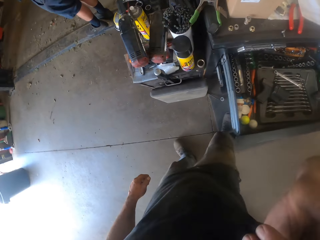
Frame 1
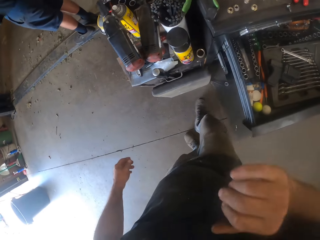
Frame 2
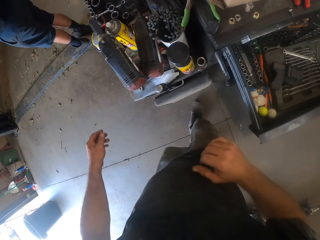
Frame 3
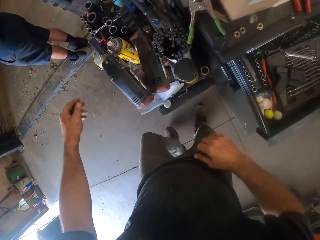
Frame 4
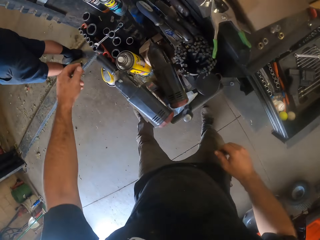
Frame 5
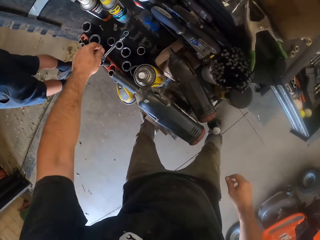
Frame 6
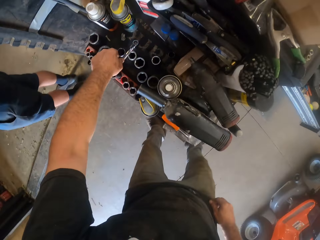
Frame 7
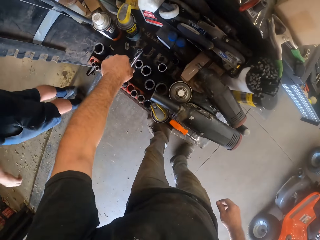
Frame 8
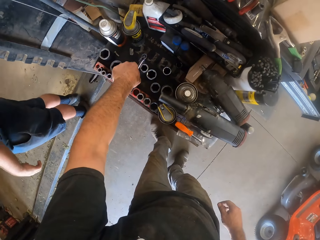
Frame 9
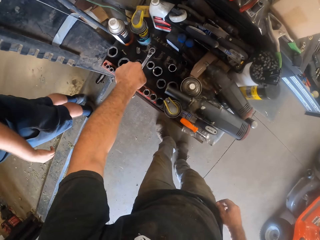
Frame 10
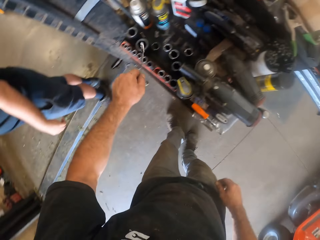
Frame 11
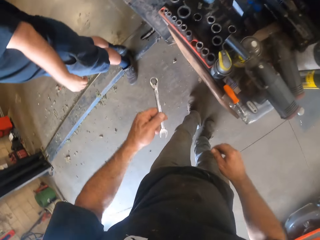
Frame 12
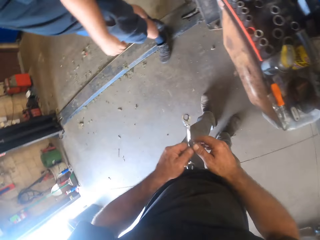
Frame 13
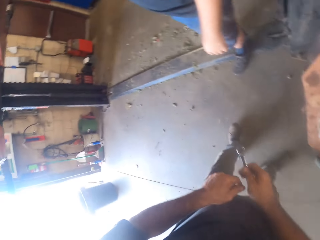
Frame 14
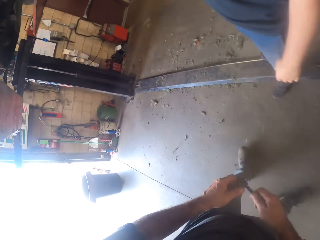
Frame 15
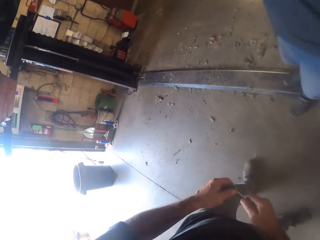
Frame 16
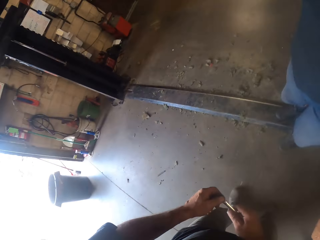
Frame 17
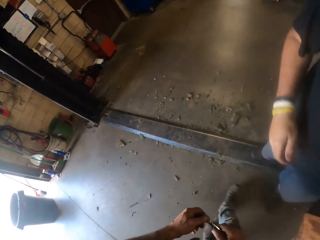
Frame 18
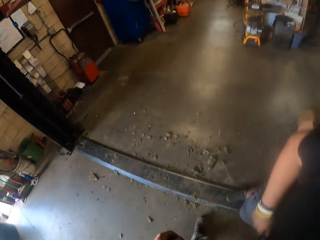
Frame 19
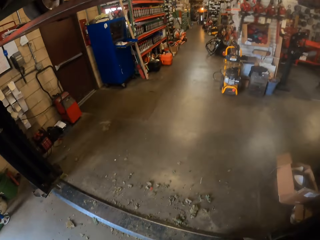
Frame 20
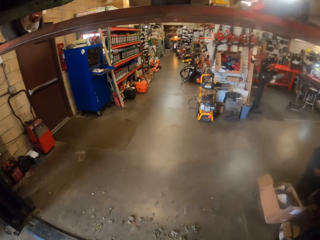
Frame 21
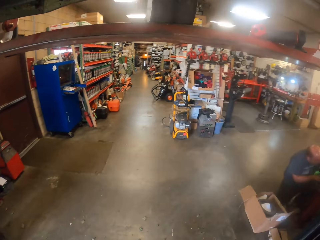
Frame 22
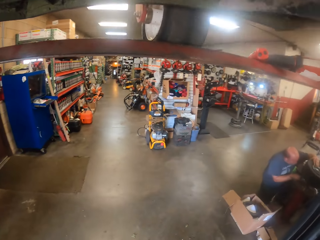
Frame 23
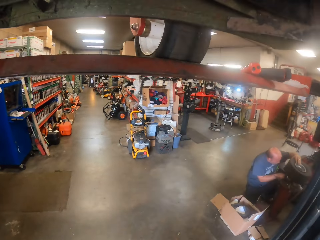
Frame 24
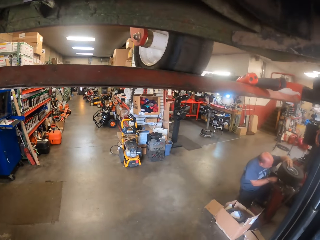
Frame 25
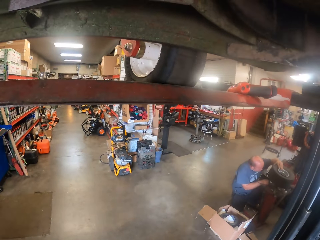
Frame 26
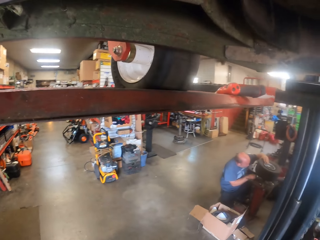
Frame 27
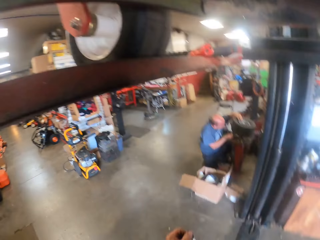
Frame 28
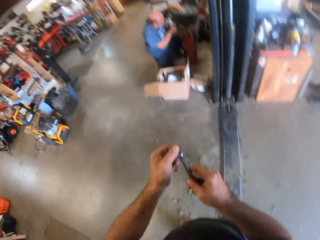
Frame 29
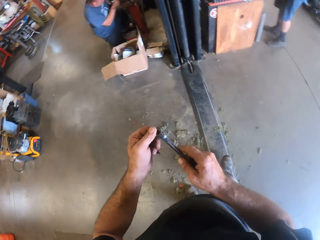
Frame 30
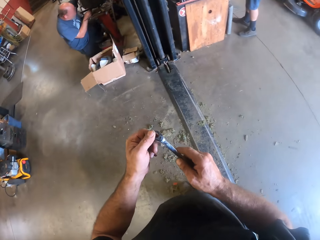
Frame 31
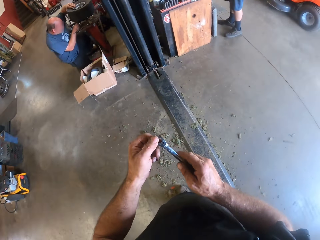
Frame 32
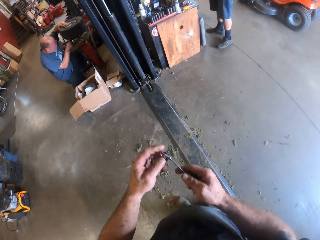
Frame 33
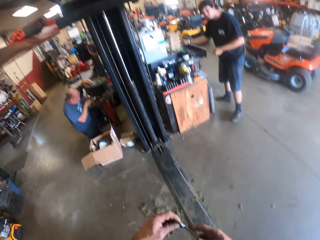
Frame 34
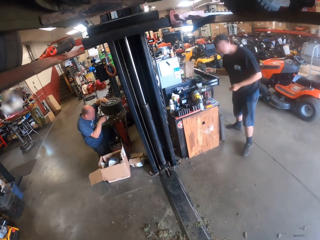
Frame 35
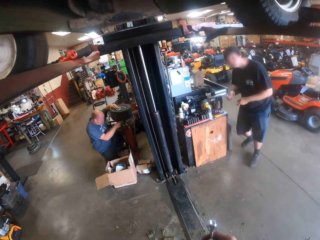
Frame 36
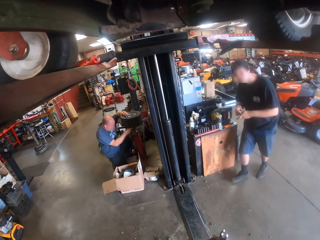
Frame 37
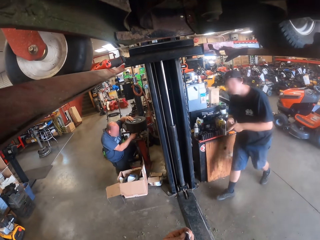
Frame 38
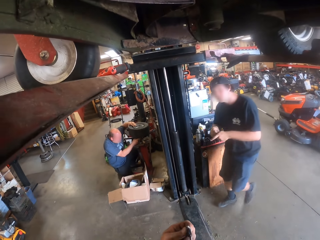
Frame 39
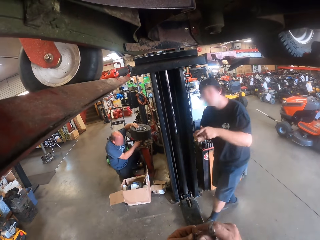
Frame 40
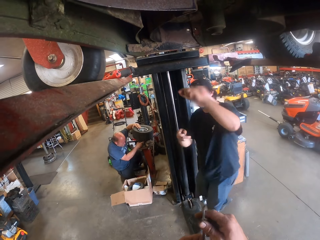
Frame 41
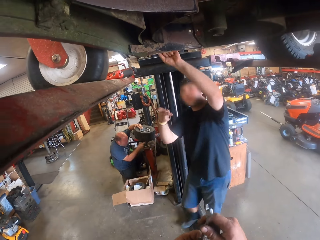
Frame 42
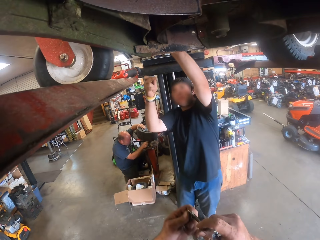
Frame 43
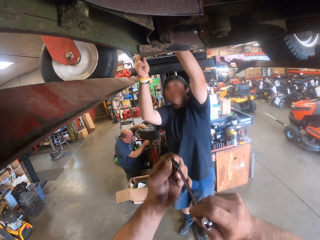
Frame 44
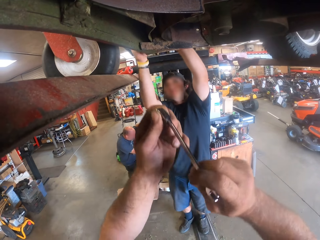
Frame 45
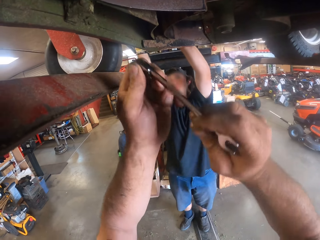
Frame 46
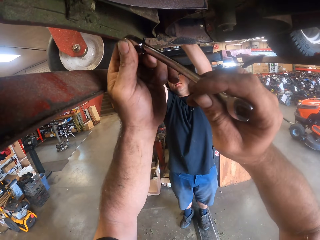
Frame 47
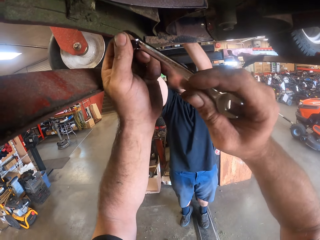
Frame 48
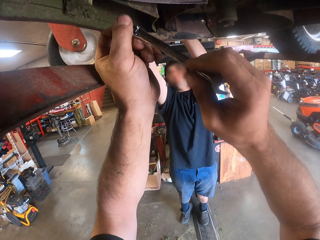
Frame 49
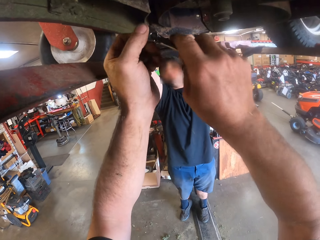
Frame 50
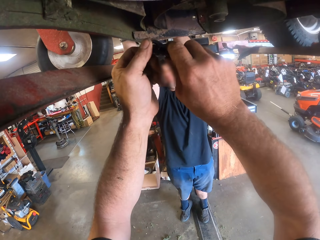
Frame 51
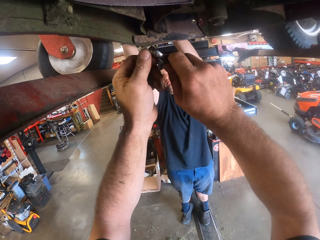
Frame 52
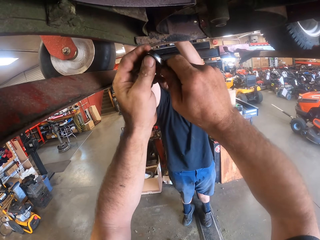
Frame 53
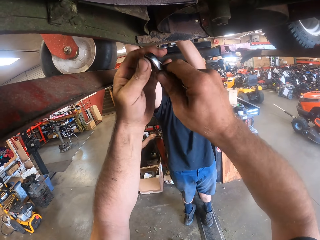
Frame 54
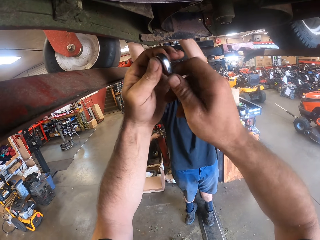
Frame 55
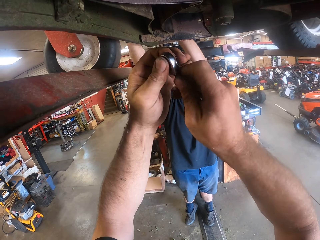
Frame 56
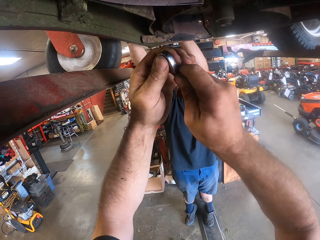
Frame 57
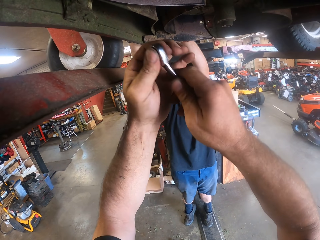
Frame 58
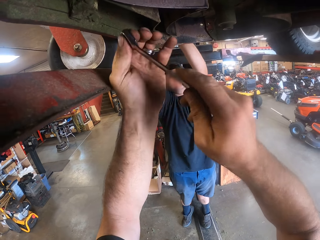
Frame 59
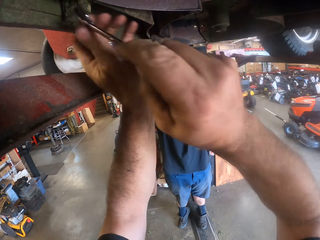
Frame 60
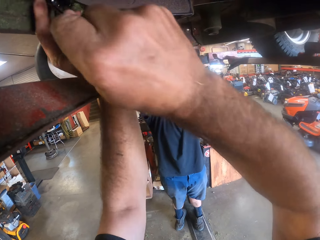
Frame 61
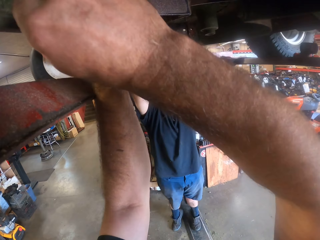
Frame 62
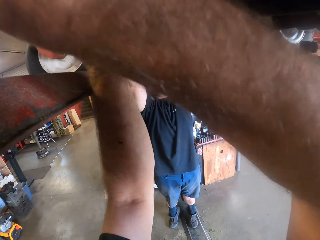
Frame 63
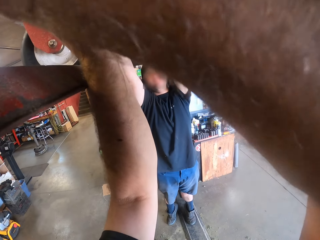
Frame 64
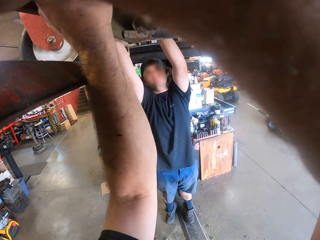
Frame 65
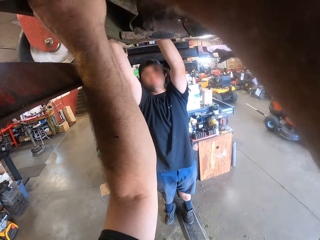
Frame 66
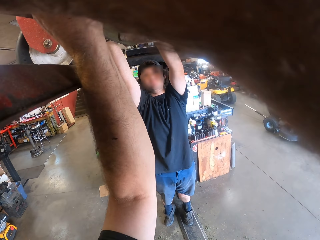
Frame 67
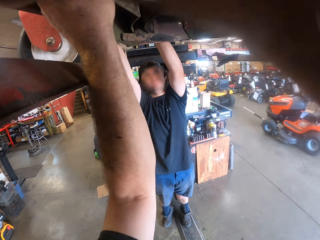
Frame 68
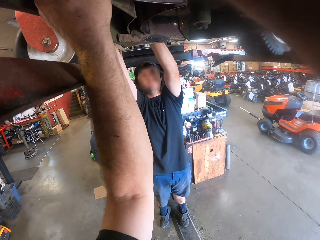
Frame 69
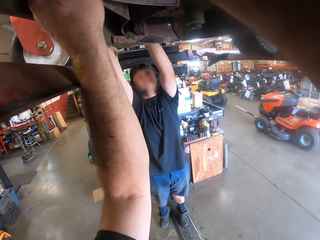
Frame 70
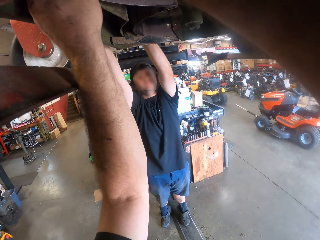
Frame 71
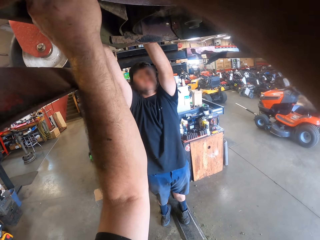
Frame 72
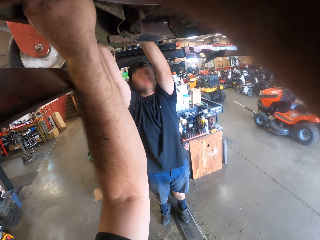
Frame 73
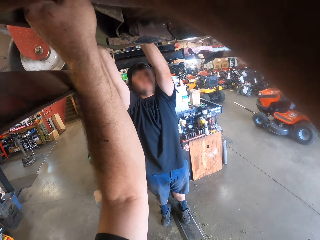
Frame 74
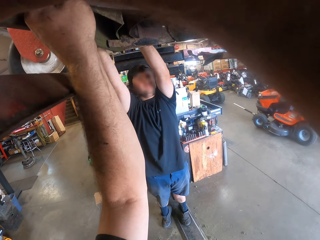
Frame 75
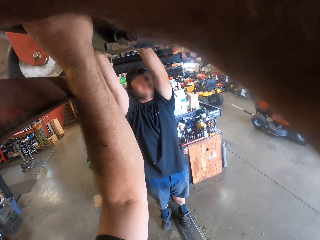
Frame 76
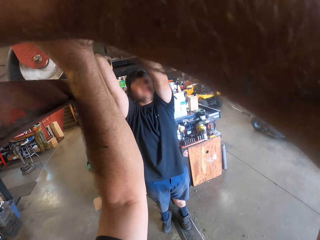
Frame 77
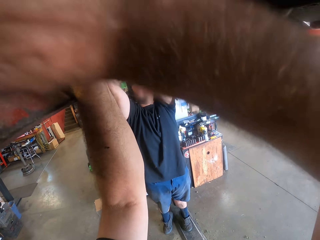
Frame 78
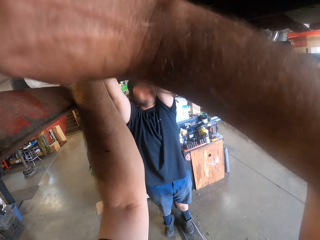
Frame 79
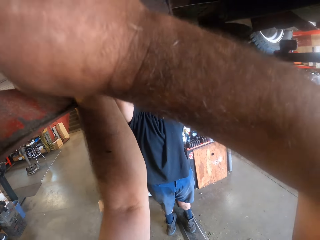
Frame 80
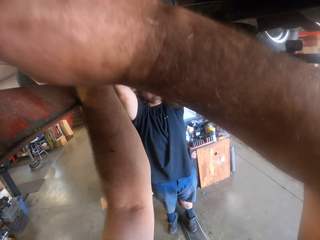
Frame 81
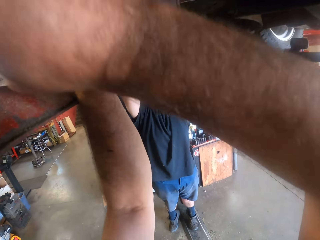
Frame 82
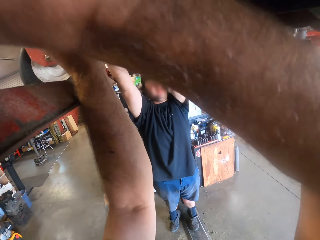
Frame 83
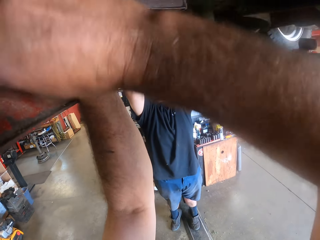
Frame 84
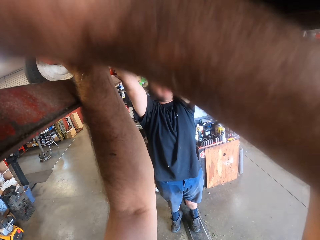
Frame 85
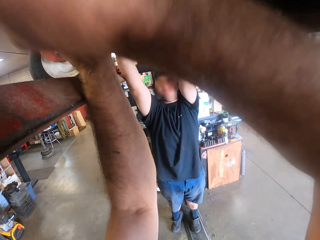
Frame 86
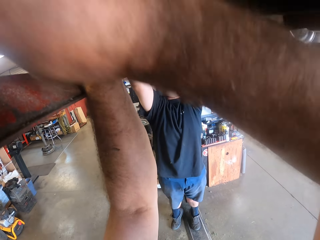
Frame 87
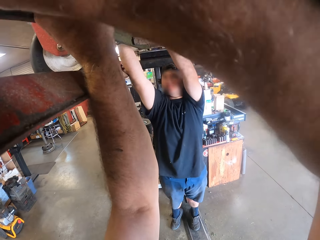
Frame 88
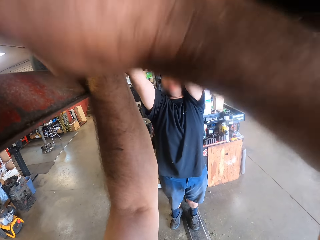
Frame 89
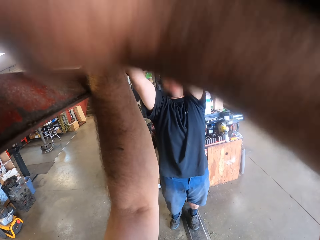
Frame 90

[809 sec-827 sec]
The camera wearer walks around the workshop. He pulls his hand off something. He picks a spanner from the table with his left hand. A man stands on the metal. The camera wearer passes the spanner to his right hand. He holds the spanner with both hands. He walks around the workshop. He holds the spanner with both hands again. The man walks around the workshop. Another man holds a wheel. The camera wearer lifts the spanner. A man fixes a part underneath the lawn mower. The first man holds something. The camera wearer repairs the part underneath the lawn mower with both hands with the spanner.

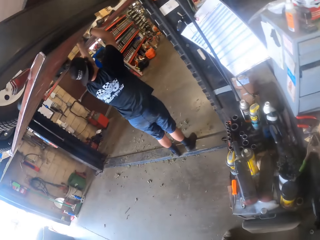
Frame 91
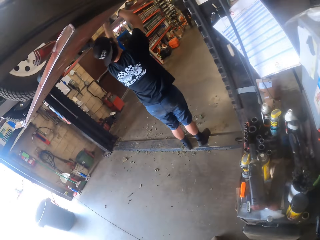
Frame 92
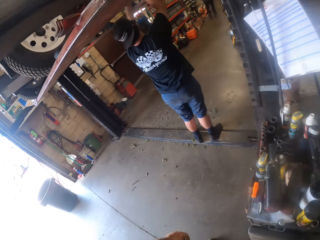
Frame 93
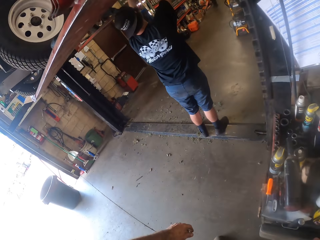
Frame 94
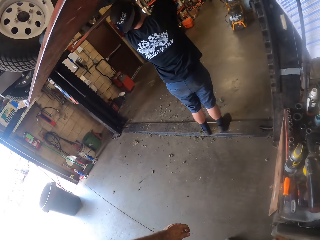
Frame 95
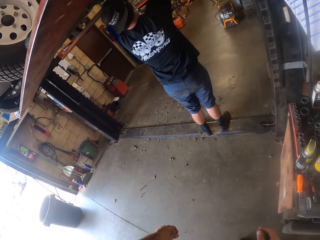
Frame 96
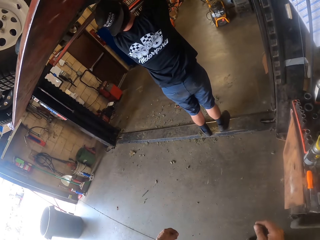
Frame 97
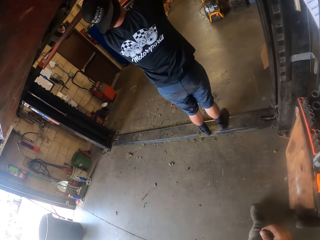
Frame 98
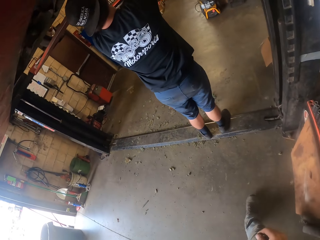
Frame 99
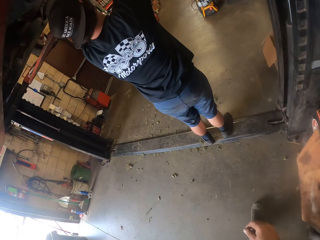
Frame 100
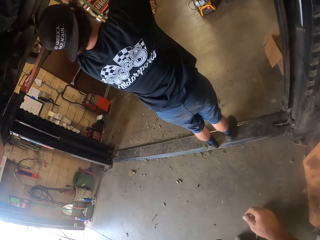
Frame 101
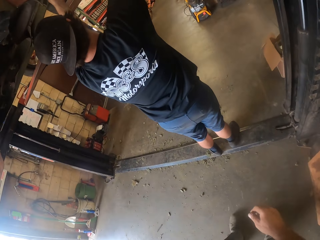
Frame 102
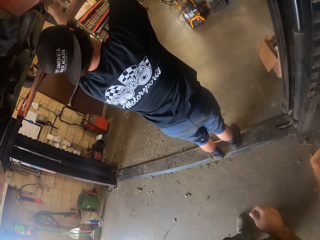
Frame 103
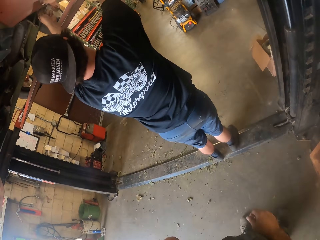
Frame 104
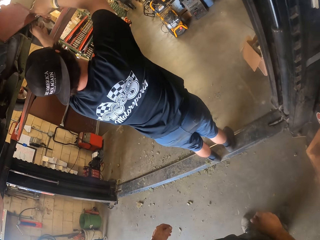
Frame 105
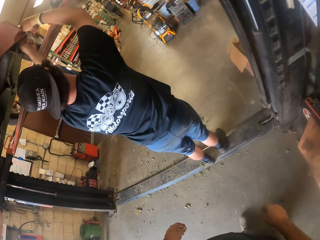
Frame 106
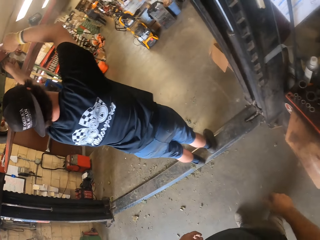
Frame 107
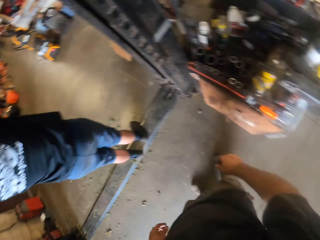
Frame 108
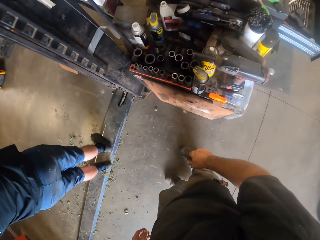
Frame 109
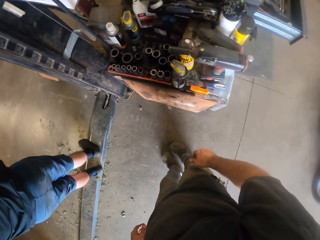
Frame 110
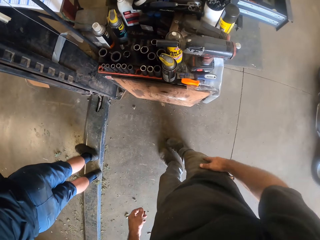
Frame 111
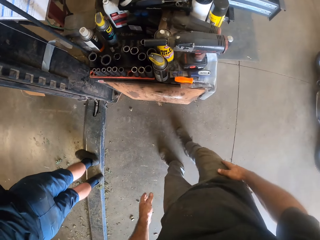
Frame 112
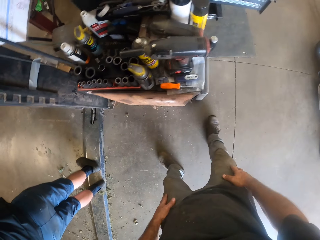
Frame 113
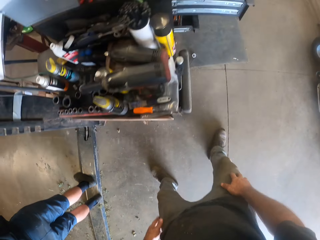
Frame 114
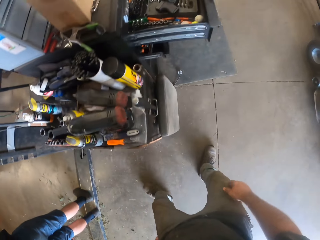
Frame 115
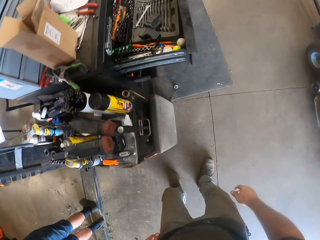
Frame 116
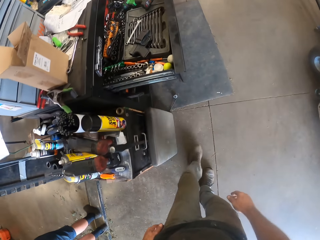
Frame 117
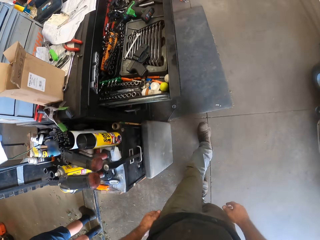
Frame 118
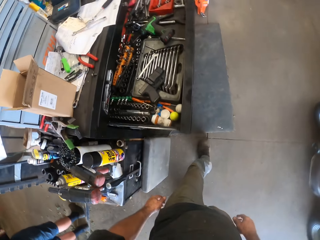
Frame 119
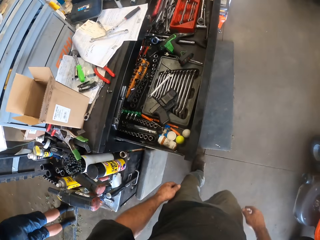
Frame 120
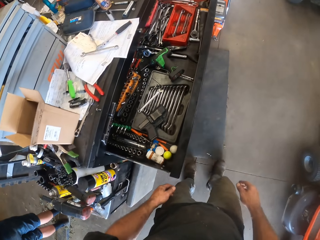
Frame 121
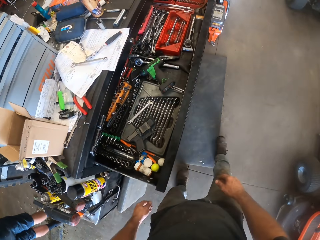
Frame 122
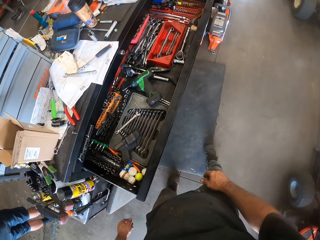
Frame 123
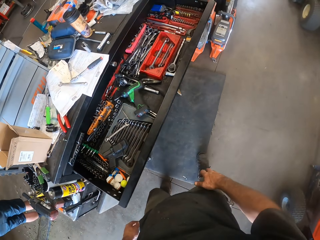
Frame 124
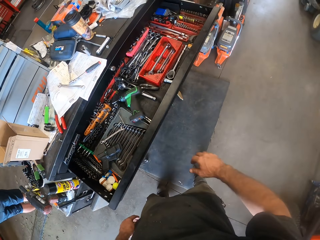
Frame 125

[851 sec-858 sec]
The camera wearer turns around. They walk back to the car lifter. They look around the workshop. They look around the workshop. They walk away from the car lifter.
